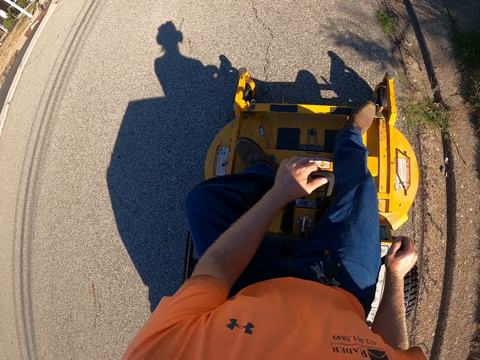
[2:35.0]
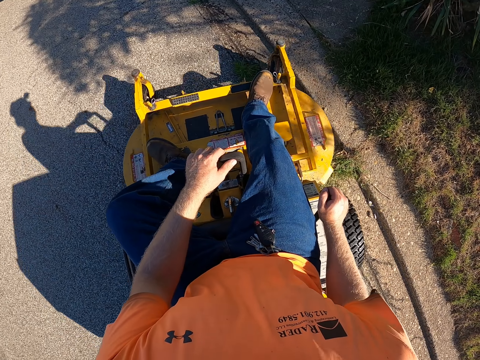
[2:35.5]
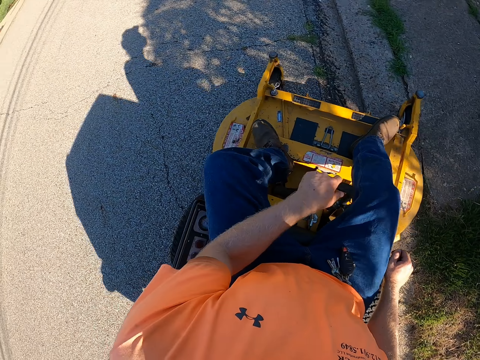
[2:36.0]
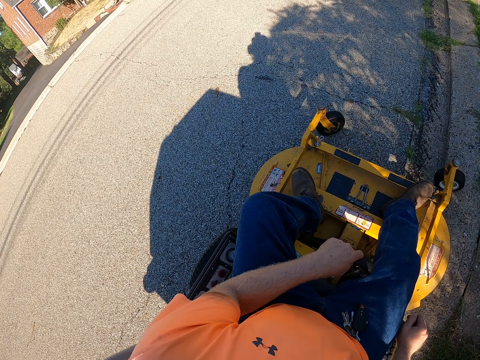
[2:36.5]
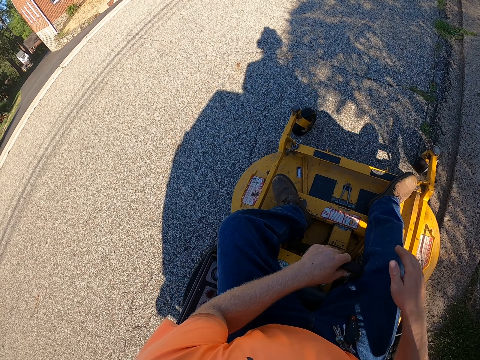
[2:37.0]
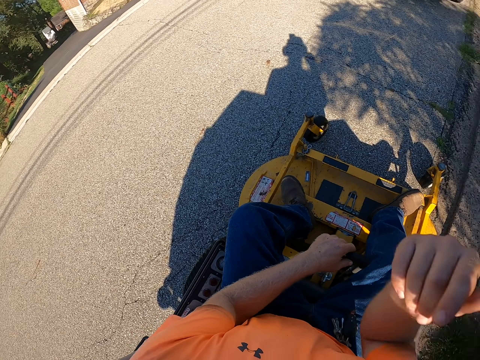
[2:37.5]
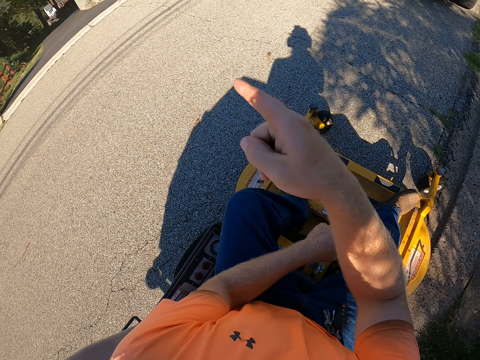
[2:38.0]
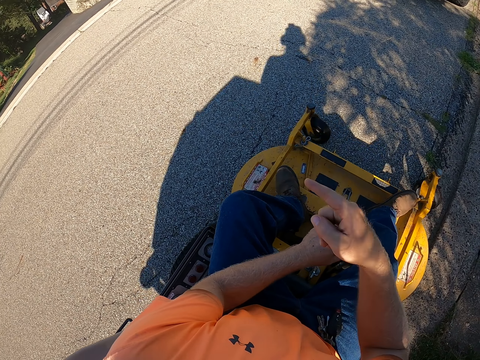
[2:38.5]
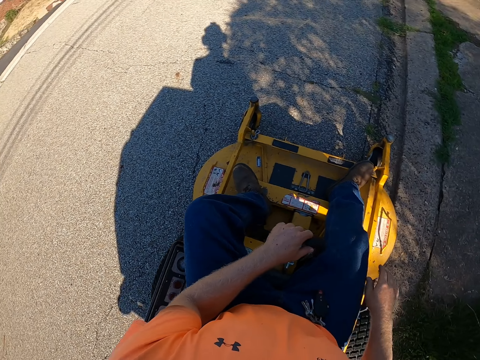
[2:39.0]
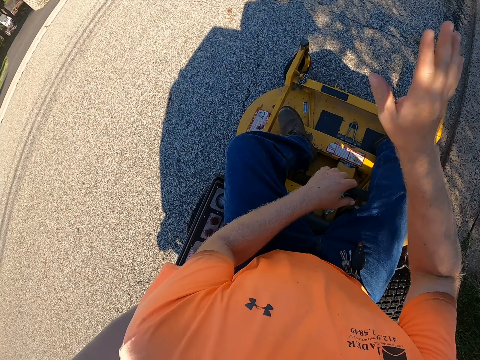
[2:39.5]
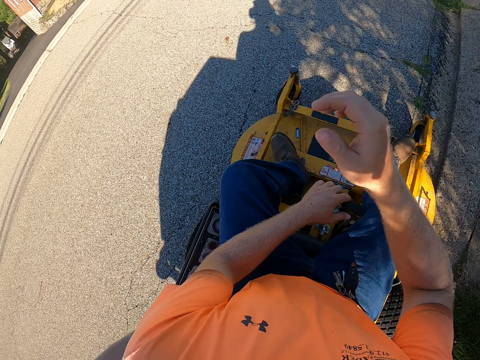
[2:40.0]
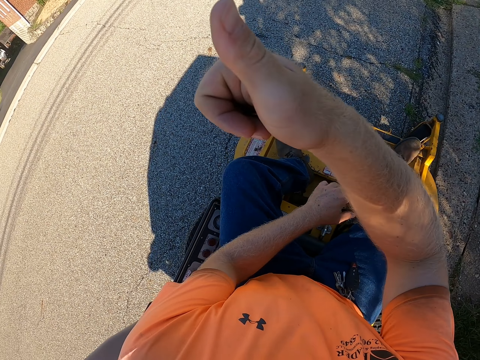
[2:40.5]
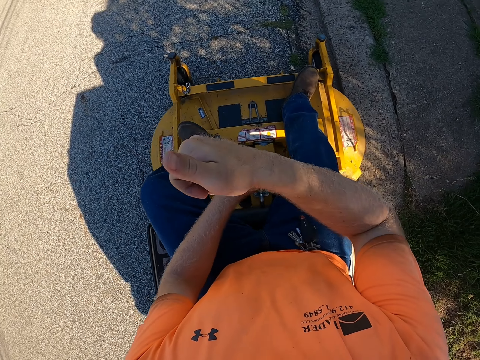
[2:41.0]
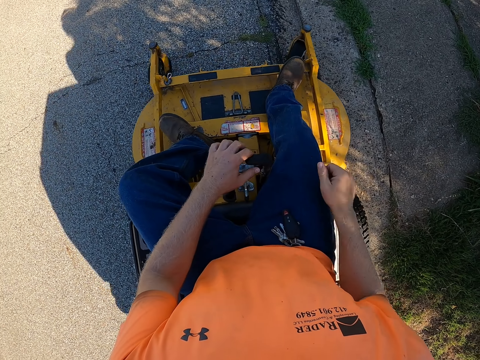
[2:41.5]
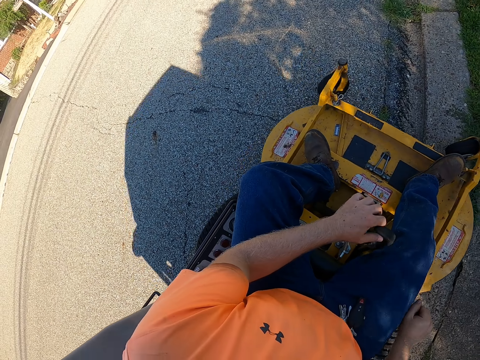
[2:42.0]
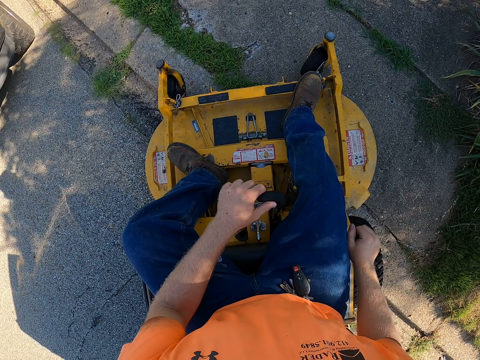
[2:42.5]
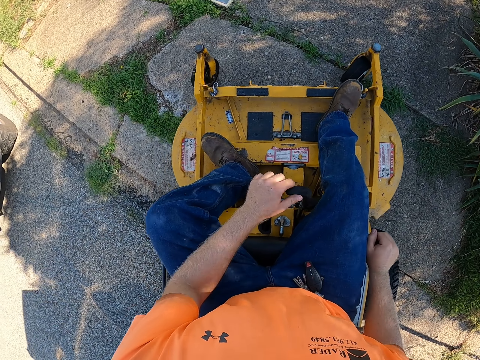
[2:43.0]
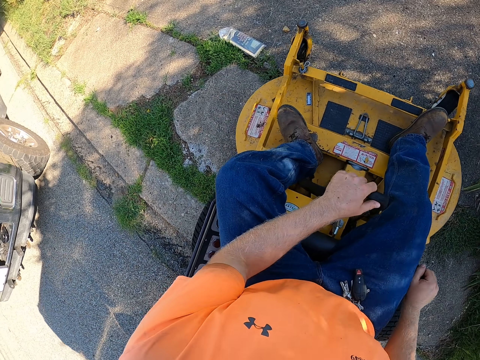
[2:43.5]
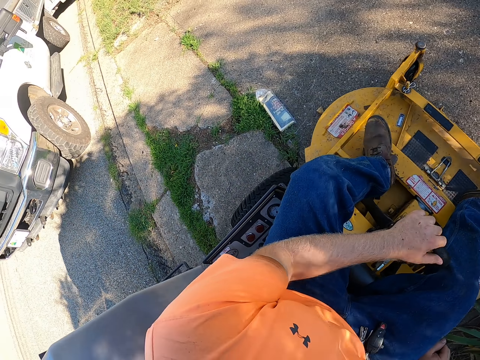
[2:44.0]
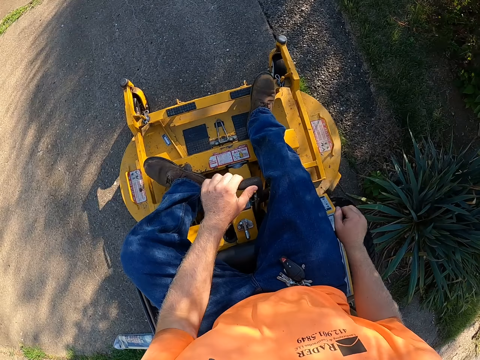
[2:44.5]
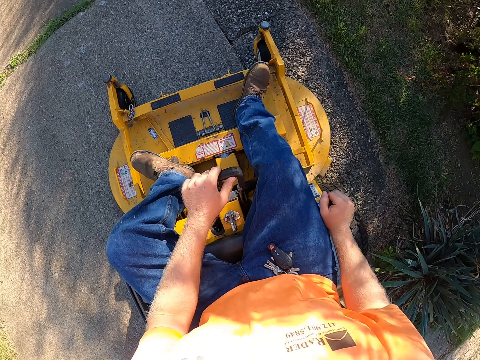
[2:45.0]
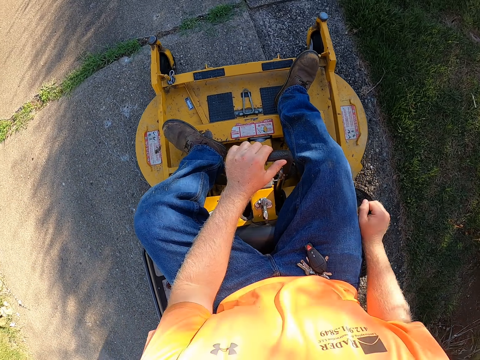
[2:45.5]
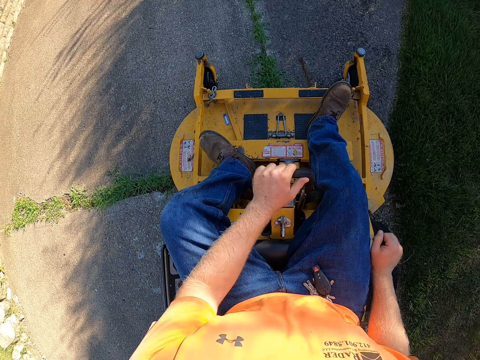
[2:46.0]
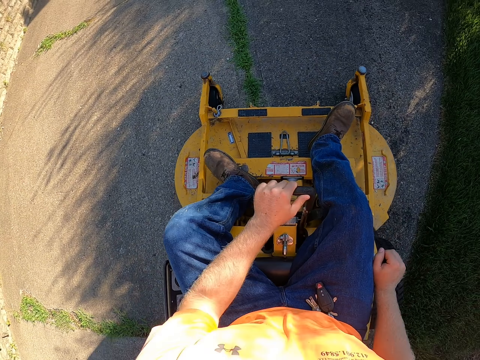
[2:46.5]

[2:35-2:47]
The camera wearer points at something. They interact with a man. The camera wearer rides the lawn mower on the ground with his right hand on the gear and his left hand on the deck release lever.

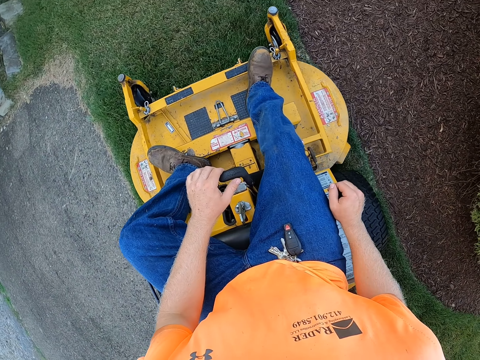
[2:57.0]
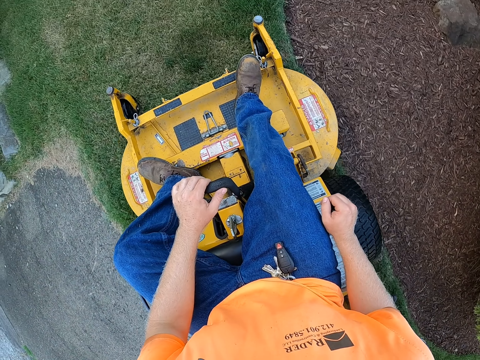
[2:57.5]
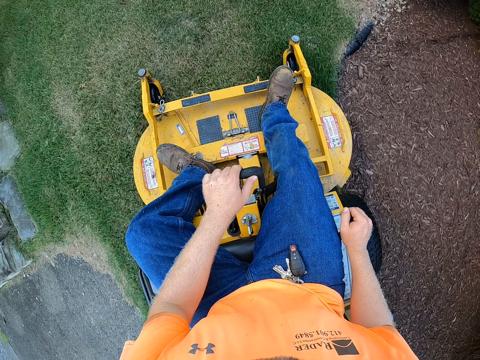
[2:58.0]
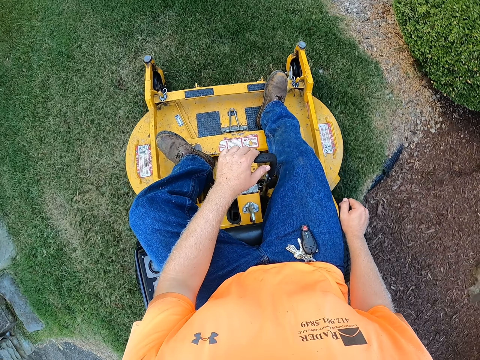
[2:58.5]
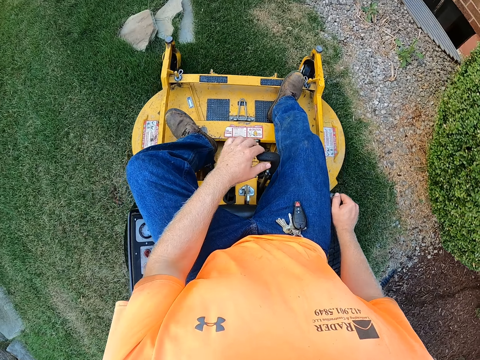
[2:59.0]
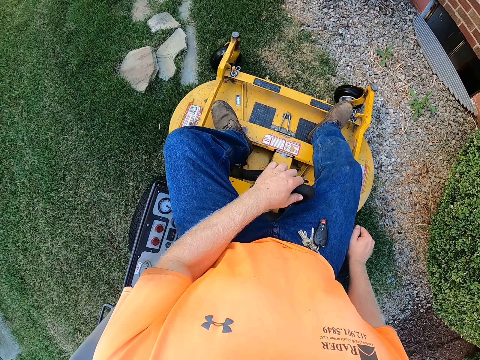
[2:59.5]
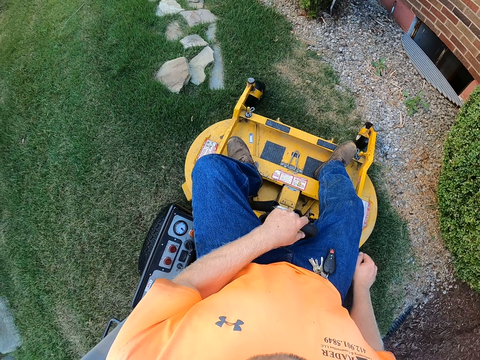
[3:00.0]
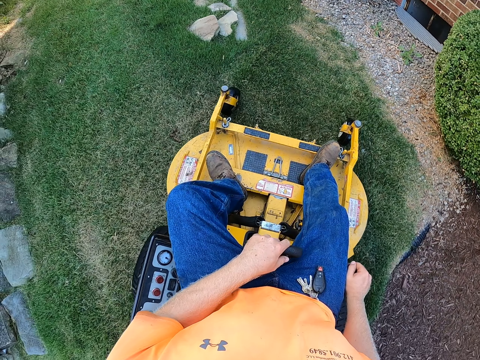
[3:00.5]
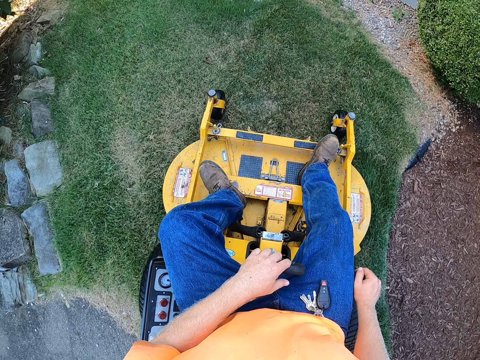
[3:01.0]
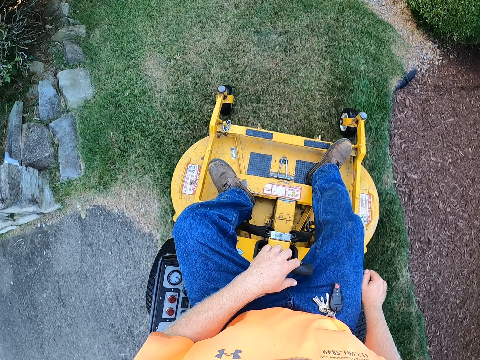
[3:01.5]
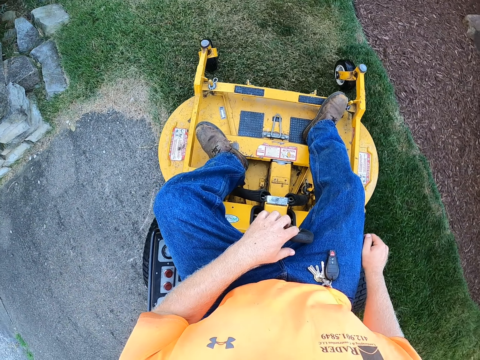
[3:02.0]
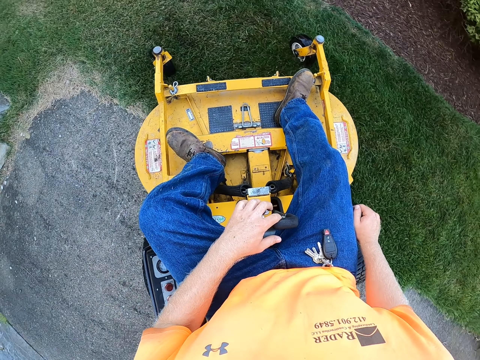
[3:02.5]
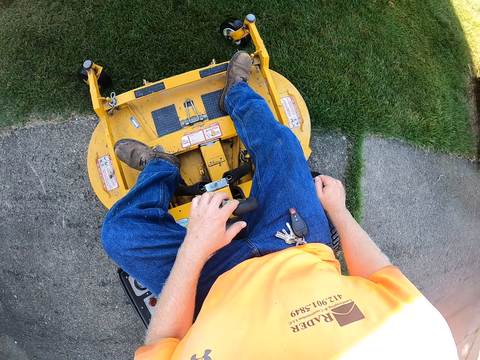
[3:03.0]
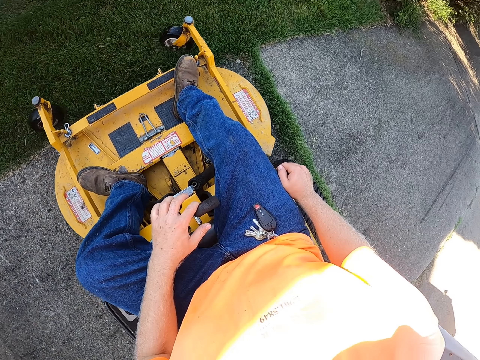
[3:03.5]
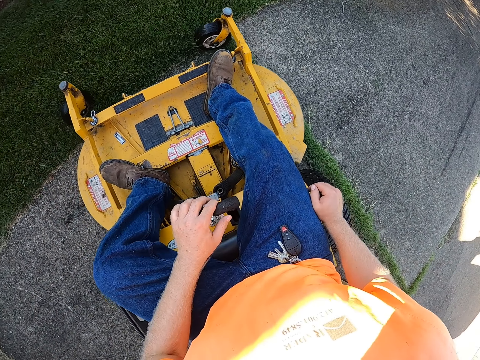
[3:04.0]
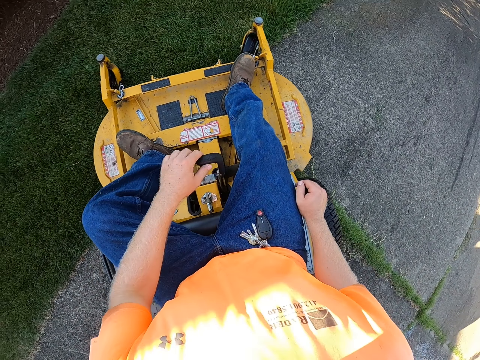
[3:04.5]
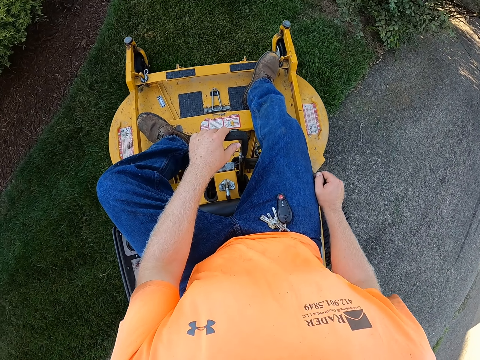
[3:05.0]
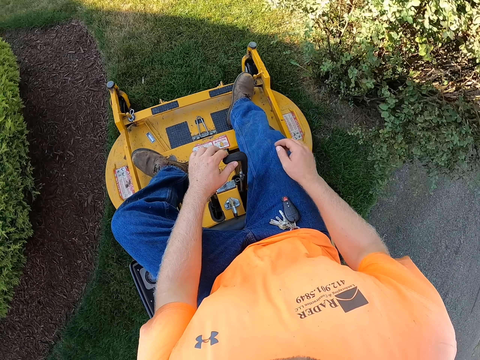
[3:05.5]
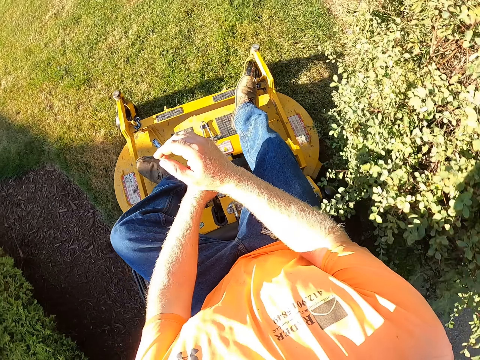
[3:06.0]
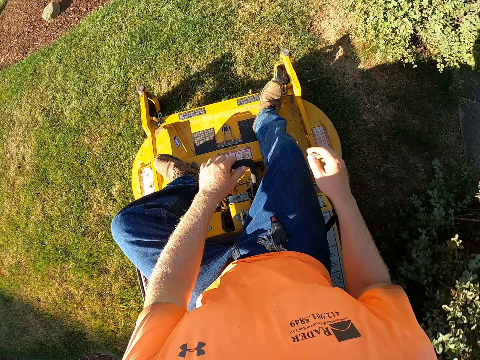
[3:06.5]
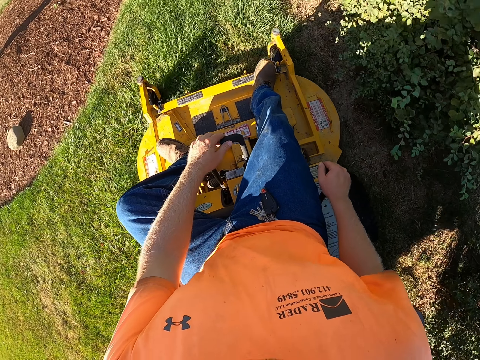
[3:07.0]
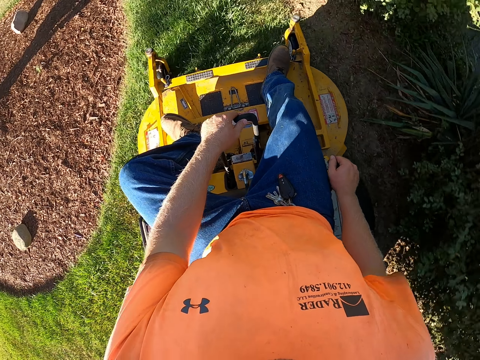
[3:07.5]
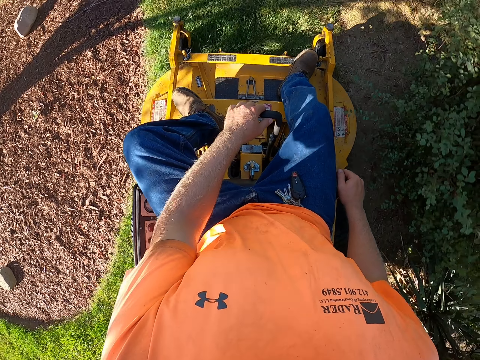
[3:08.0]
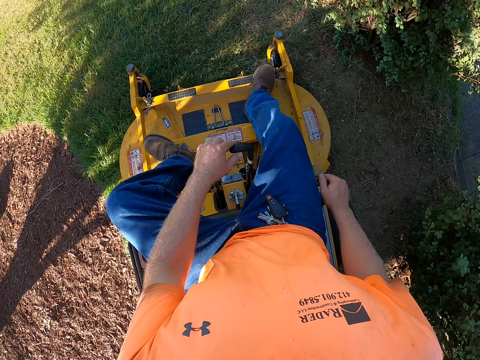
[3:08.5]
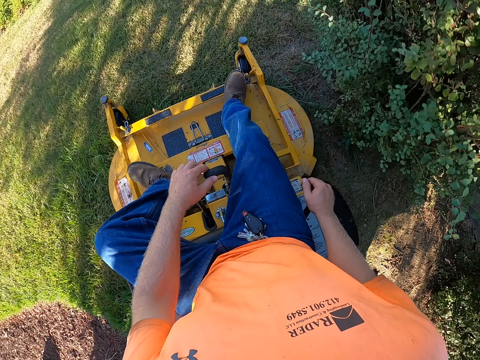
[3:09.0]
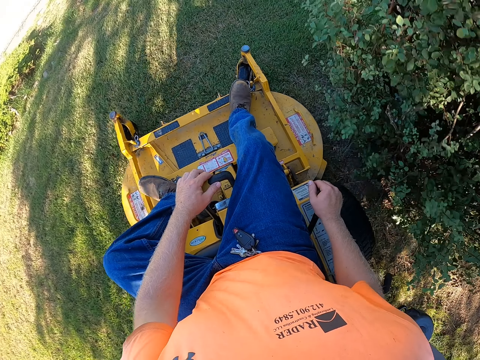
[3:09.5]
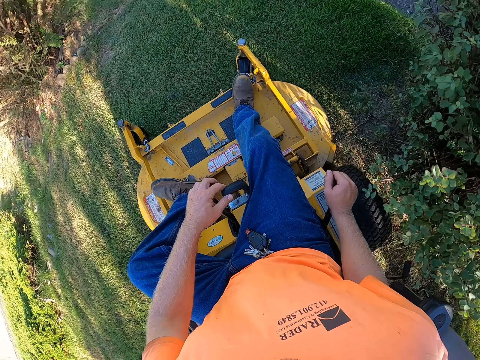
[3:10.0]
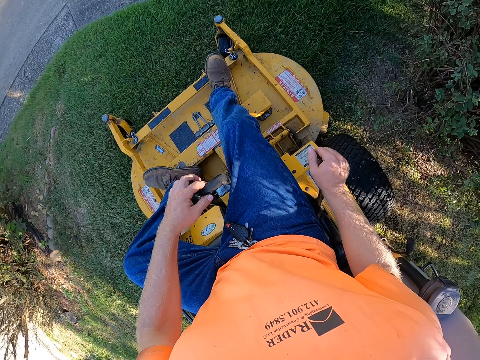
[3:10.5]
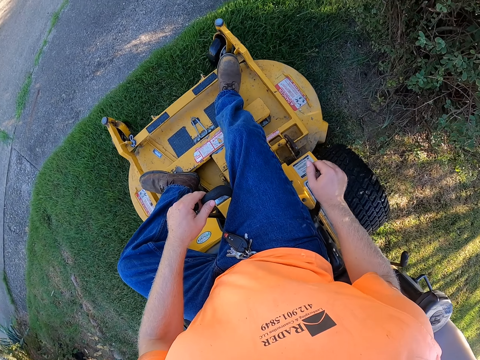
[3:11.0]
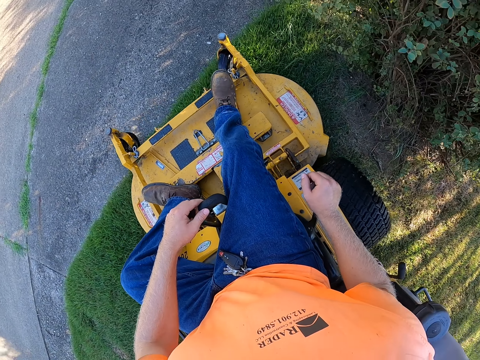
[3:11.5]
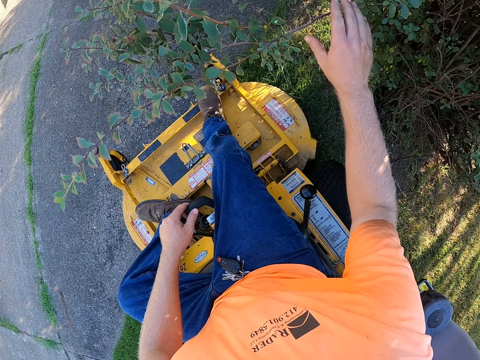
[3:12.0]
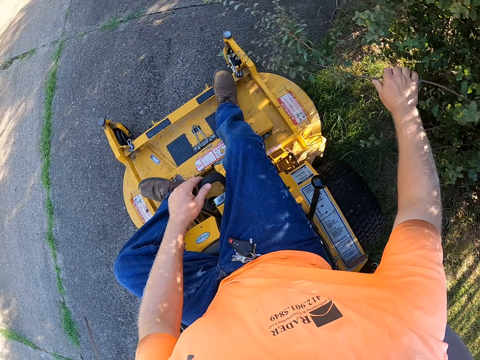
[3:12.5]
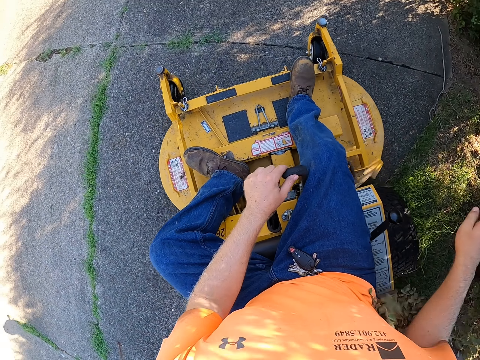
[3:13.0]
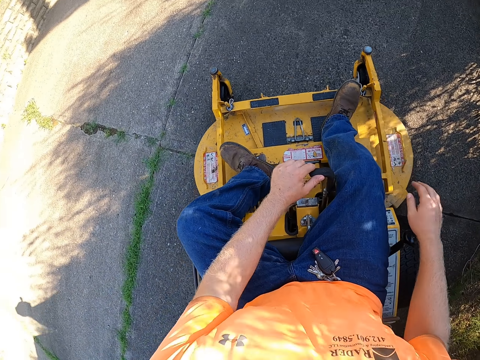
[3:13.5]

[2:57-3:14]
The camera wearer rides the lawn mower on the ground with his right hand on the gear and his left hand on the deck release lever. He rides the lawn mower on the ground with his left hand on the deck release lever. He rides the lawn mower on the ground with his right hand on the gear and his left hand on the deck release lever. He adjusts a tree branch with his right hand. He touches the flower.
